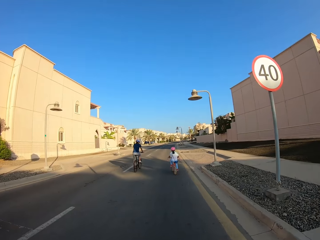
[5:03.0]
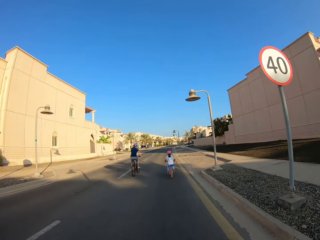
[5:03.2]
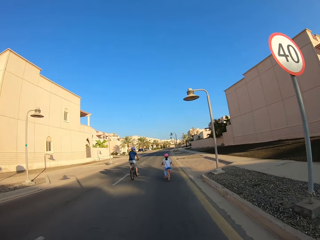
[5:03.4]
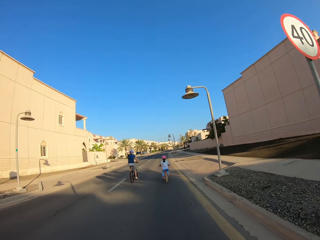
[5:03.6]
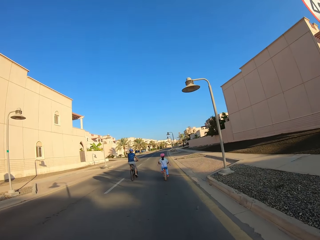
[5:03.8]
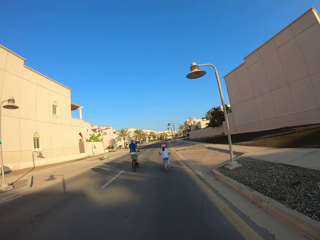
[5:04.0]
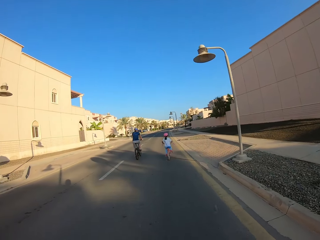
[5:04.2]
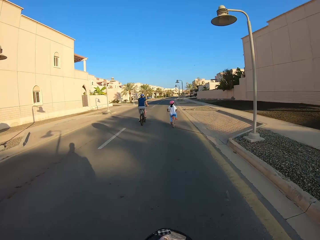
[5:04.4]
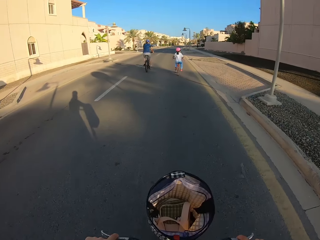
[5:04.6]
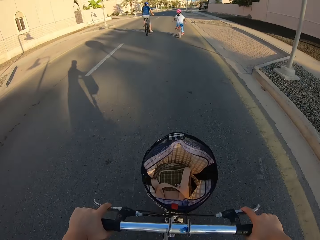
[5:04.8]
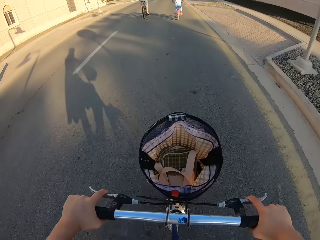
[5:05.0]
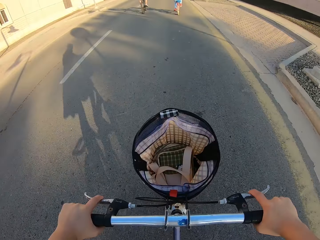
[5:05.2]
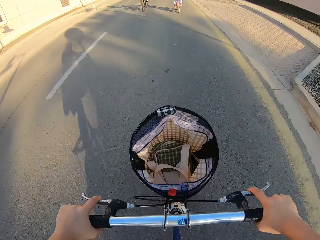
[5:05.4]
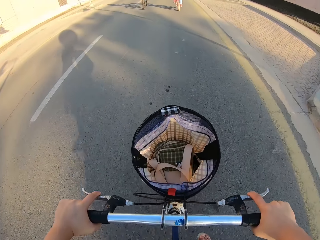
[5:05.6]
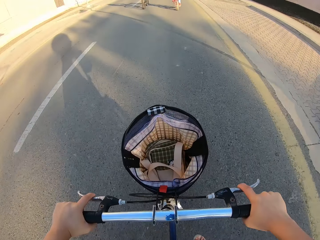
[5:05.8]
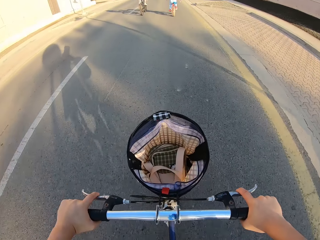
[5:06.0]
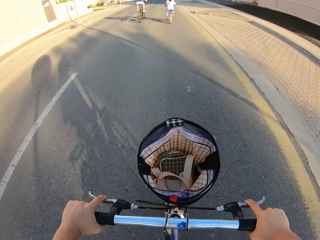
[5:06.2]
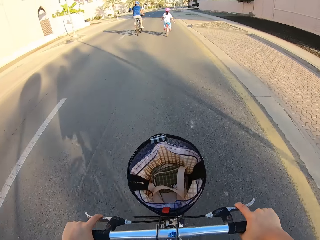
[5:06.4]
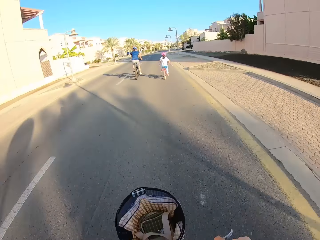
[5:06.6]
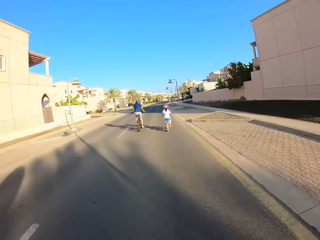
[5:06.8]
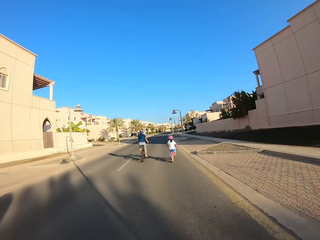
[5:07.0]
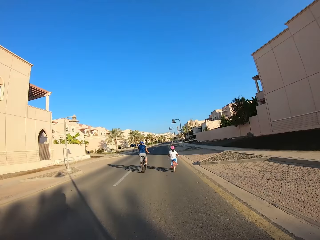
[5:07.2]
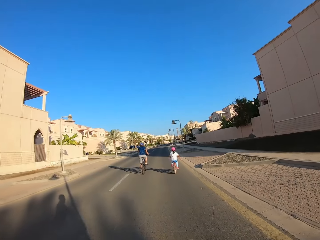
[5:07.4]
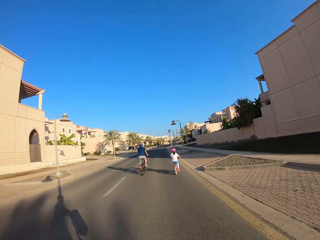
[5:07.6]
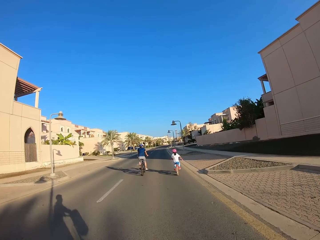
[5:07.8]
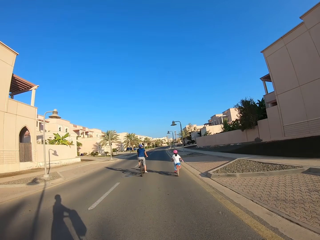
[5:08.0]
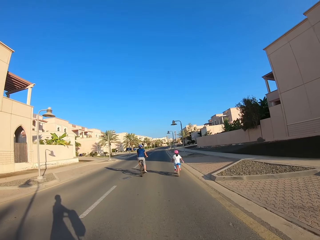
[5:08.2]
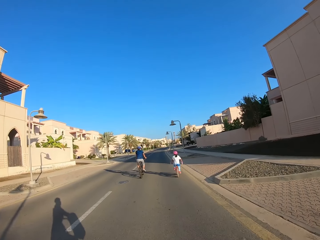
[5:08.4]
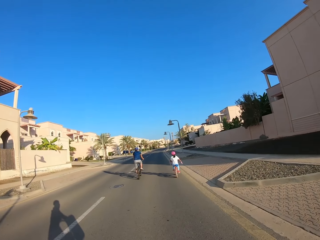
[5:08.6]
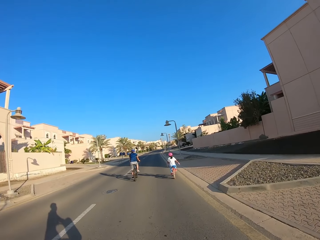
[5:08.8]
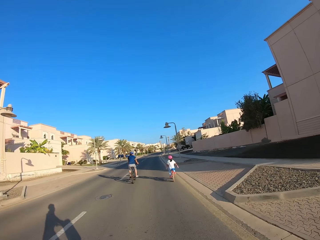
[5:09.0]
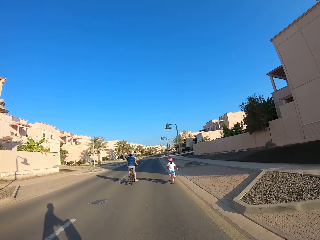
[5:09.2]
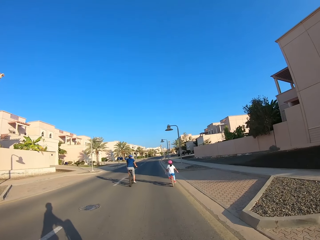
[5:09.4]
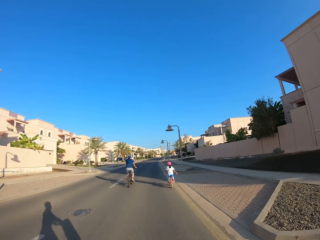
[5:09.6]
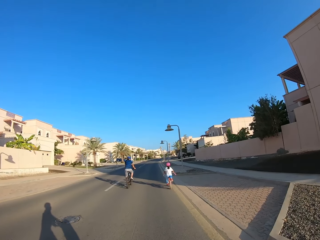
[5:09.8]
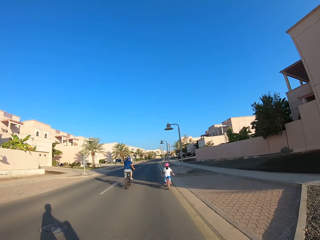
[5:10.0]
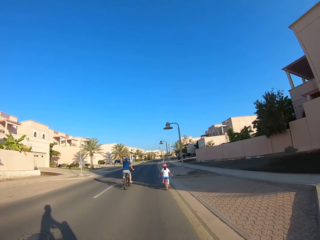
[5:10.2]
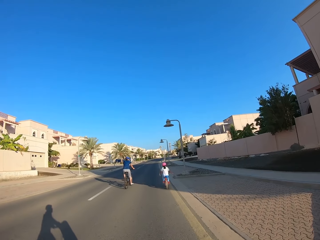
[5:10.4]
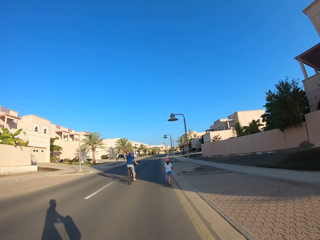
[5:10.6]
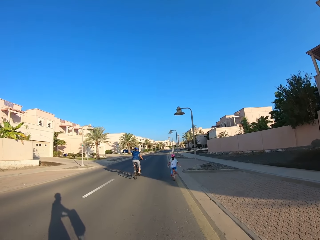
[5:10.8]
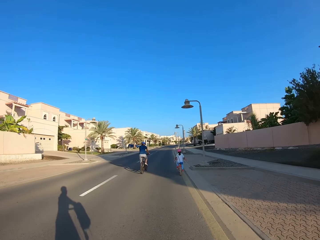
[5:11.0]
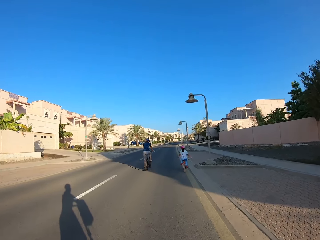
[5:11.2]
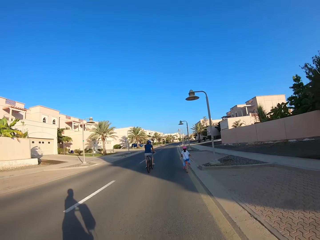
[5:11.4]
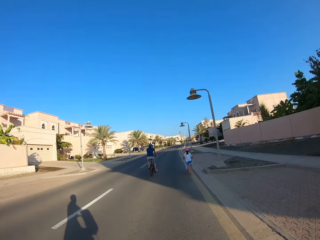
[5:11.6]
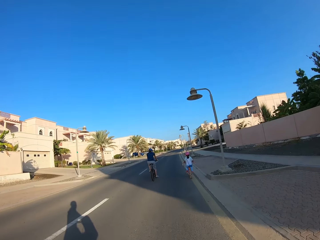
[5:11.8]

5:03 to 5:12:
The camera wearer looks at the bicycle basket. They ride the bicycle.

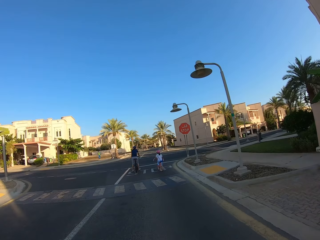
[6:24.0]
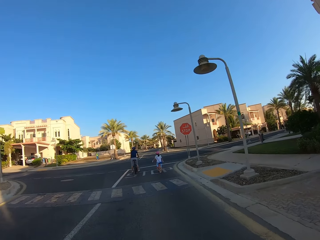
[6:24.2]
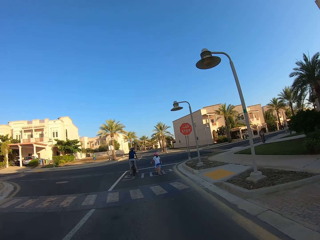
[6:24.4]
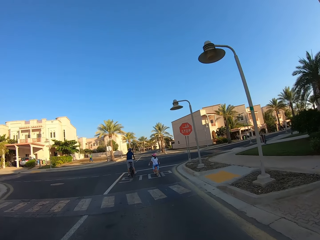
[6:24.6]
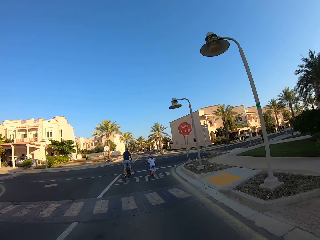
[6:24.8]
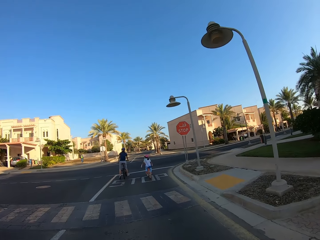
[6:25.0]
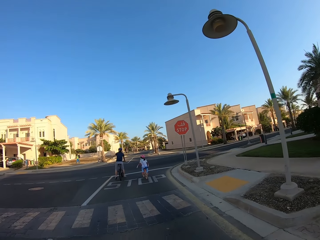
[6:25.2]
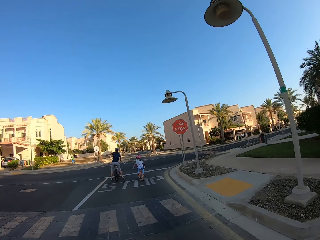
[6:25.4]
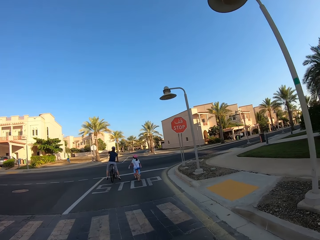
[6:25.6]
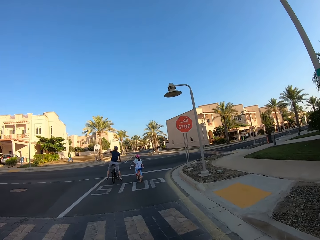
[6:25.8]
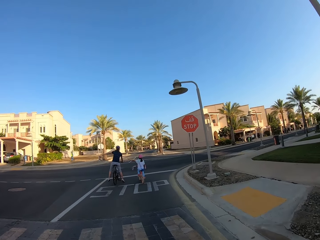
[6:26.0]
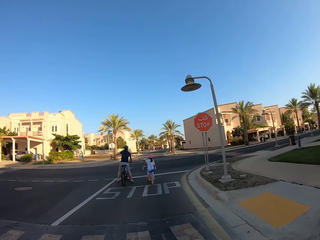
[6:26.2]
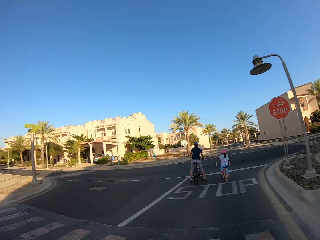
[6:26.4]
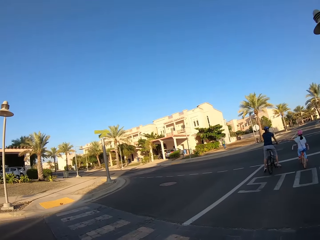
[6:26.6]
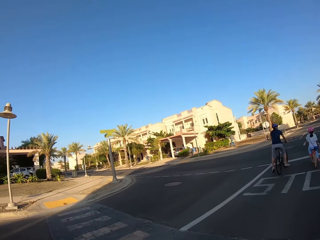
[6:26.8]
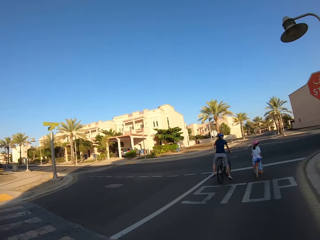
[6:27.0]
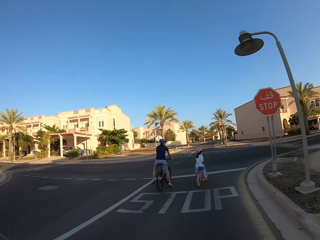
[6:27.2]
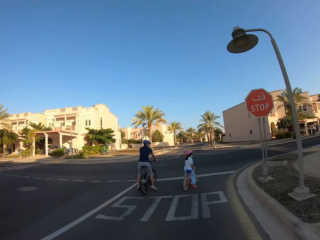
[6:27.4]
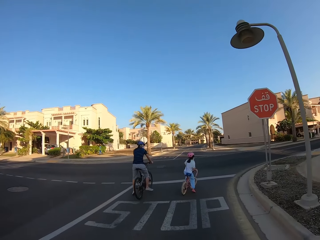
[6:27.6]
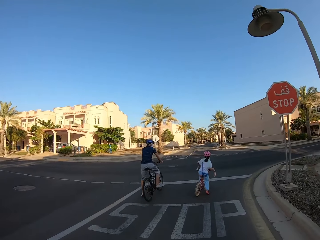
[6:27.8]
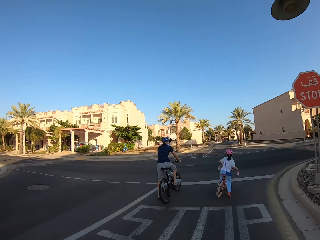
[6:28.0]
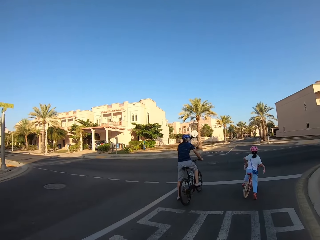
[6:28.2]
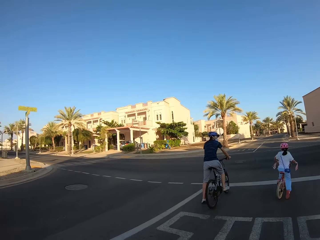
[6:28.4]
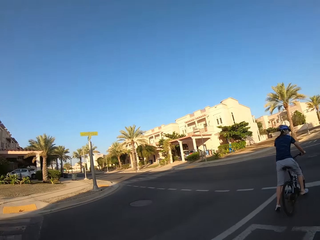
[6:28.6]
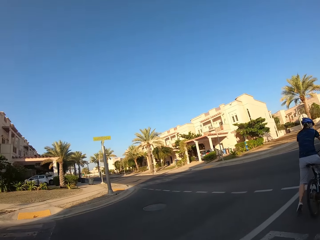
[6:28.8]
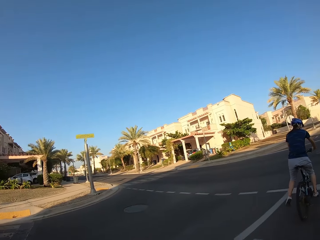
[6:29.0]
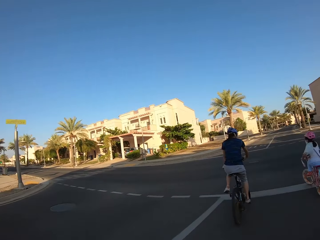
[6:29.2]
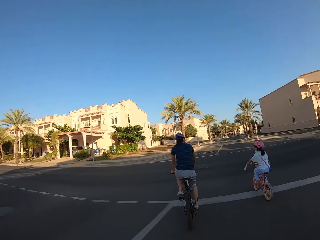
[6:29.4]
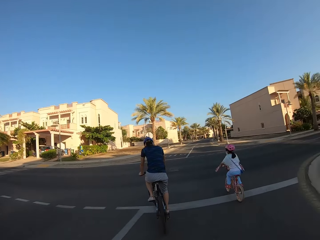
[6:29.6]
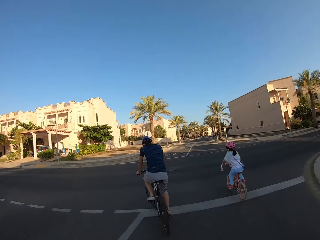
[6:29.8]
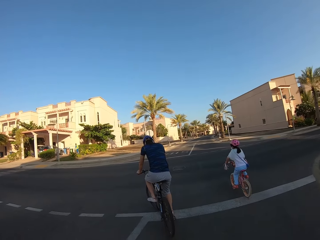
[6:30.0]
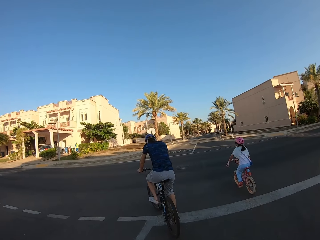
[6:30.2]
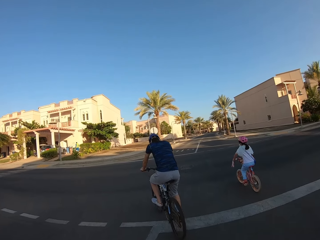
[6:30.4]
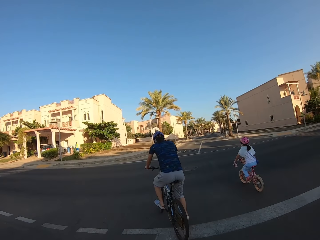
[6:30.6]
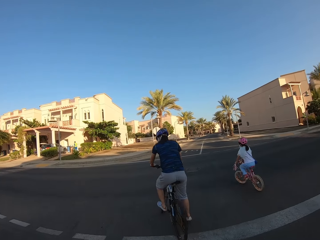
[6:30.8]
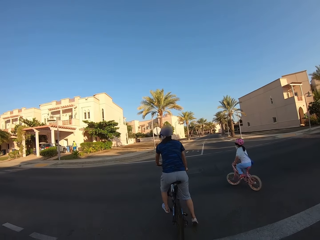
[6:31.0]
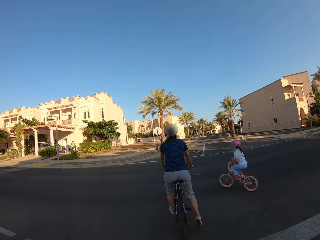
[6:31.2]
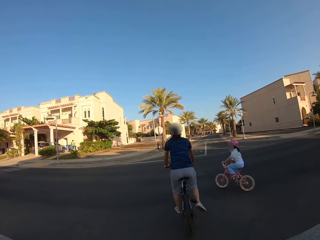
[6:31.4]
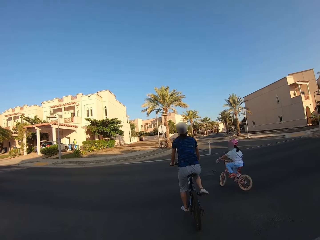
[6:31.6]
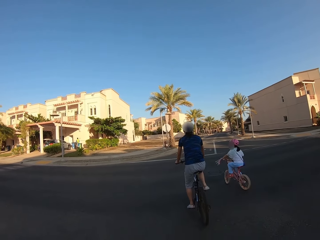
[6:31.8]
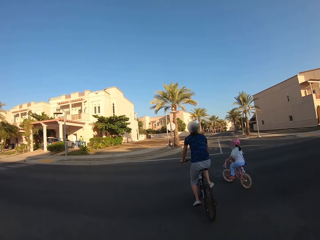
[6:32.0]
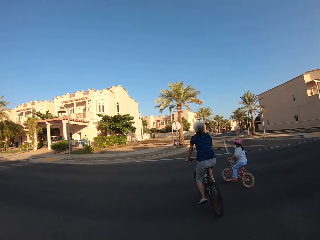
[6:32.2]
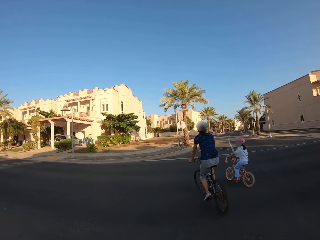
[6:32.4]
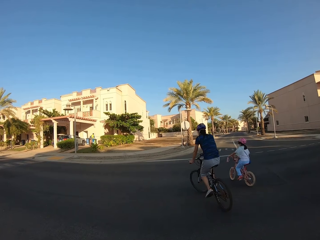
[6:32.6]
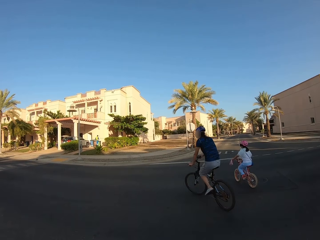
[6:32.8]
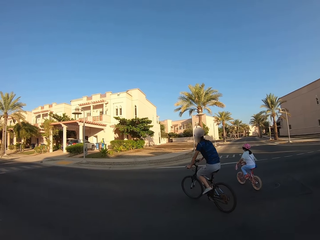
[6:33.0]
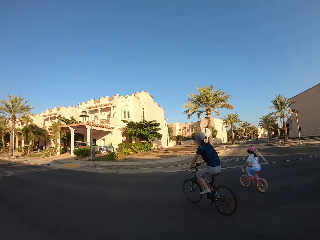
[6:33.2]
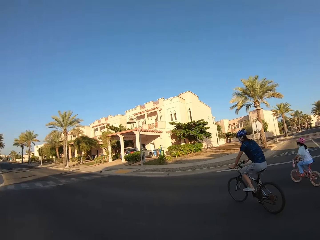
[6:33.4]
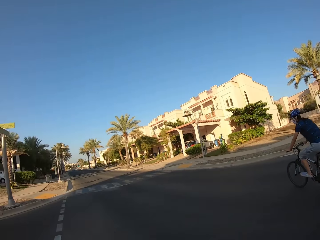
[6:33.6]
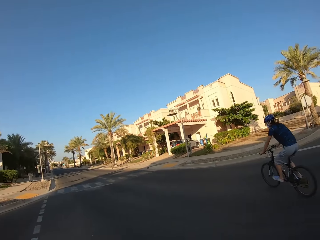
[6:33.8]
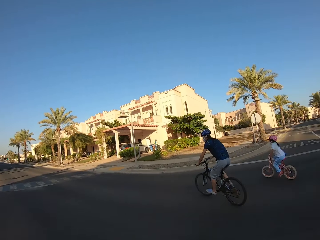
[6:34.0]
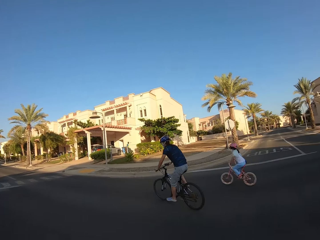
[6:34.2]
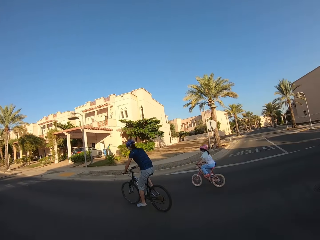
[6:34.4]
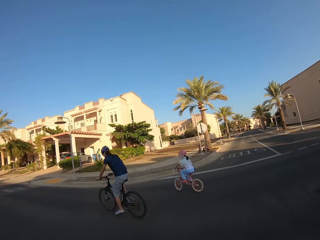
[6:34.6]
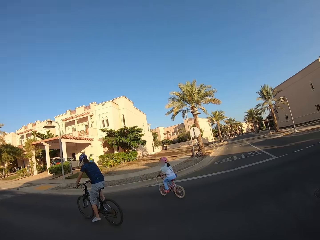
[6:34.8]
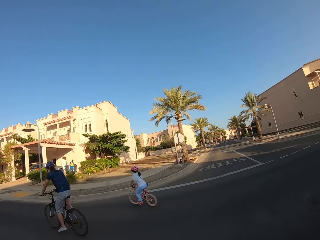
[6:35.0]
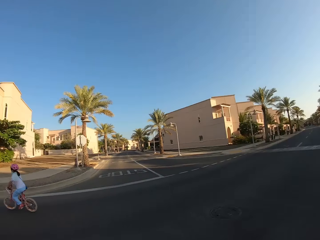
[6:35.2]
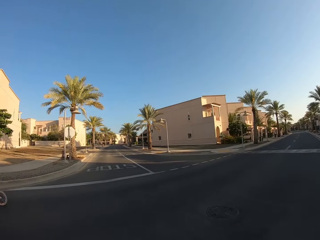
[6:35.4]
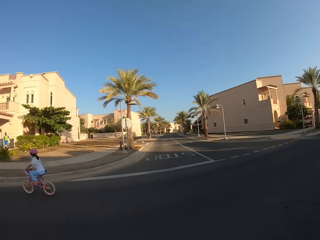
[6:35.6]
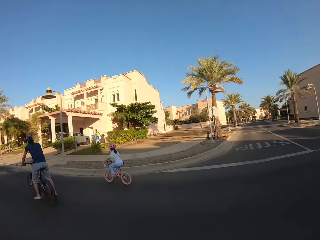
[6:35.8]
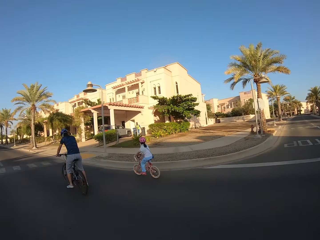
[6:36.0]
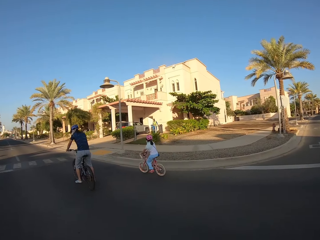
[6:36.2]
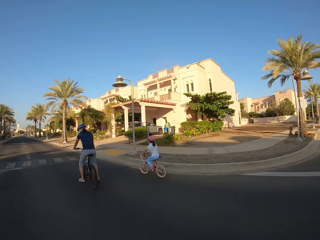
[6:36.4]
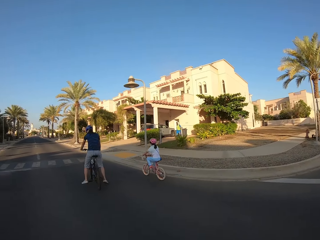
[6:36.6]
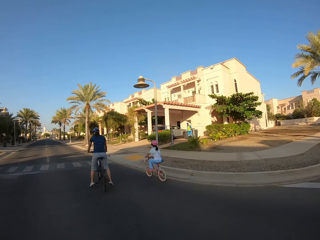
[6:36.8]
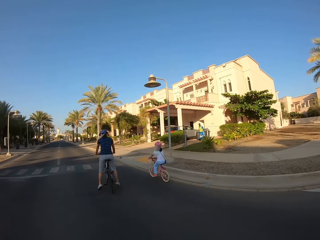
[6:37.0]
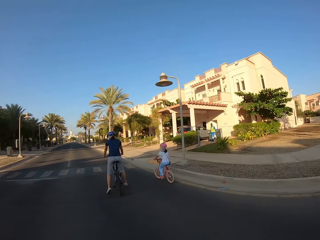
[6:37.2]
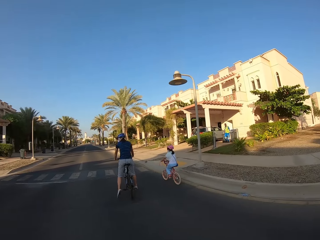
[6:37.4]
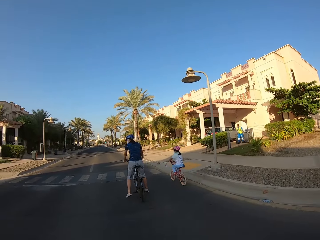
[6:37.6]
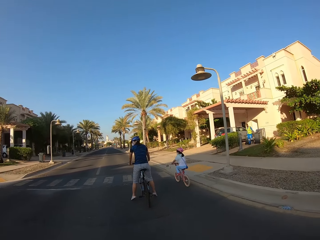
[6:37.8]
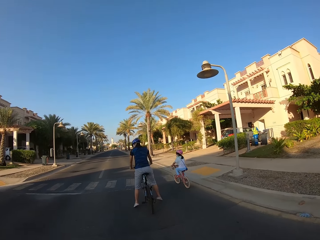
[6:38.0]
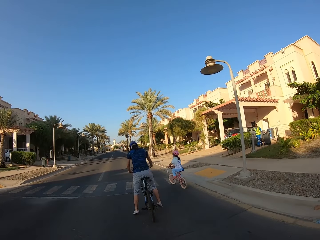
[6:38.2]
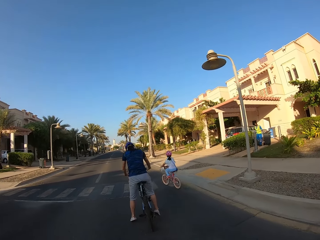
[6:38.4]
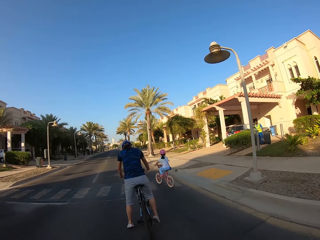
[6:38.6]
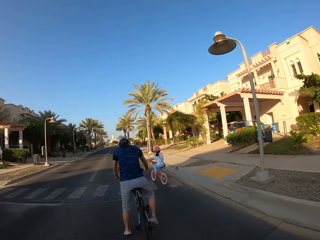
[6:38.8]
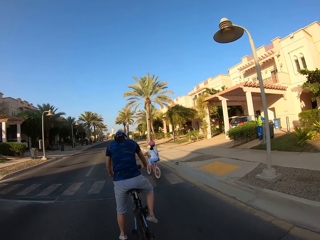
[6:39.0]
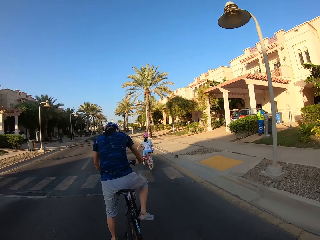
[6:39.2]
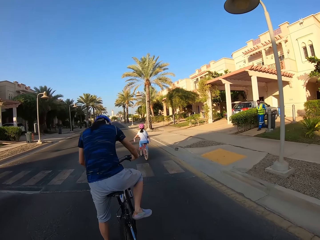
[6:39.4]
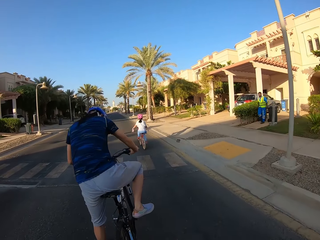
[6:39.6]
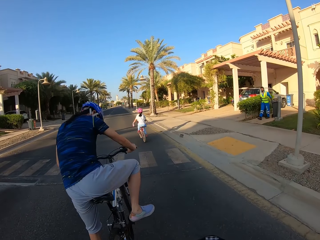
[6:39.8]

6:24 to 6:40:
The camera wearer looks around. They turn left. They look around. They ride the bicycle.
